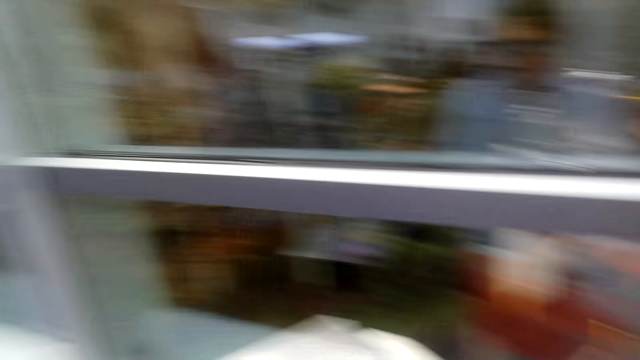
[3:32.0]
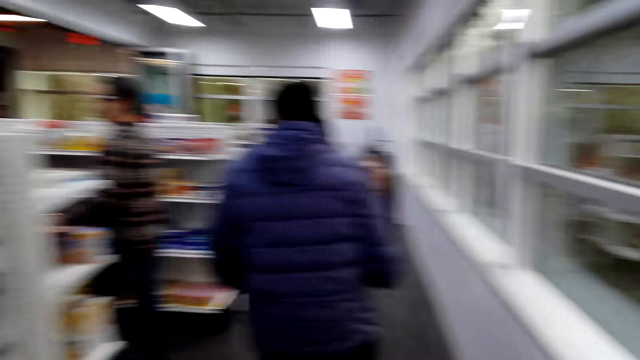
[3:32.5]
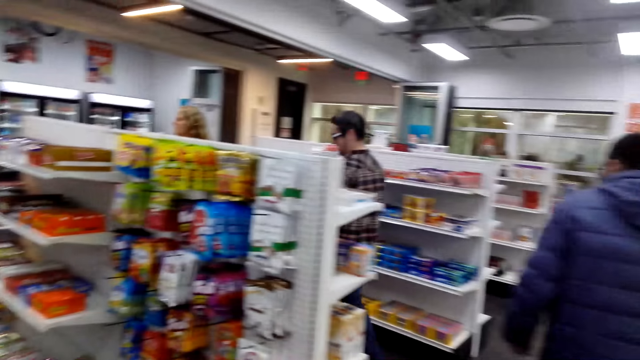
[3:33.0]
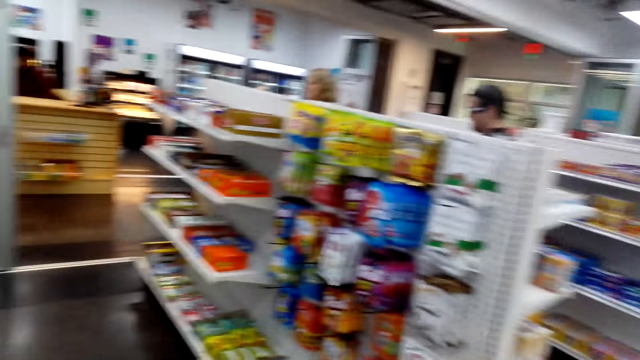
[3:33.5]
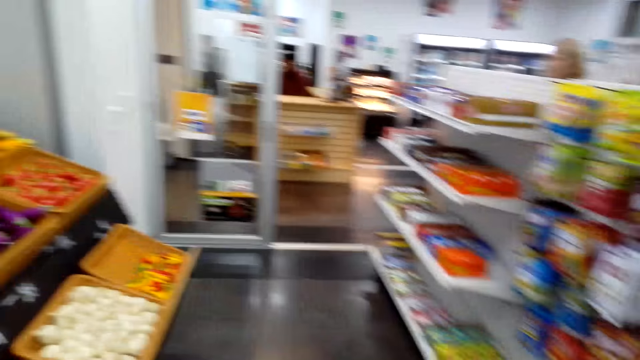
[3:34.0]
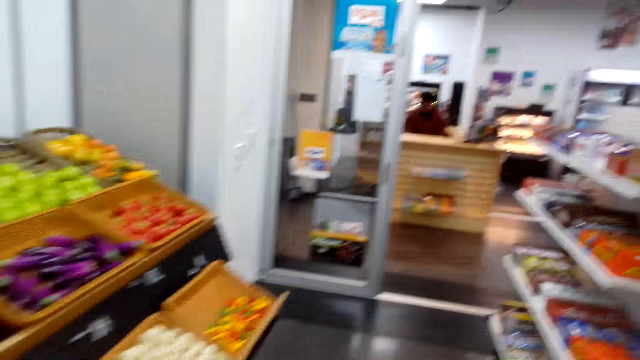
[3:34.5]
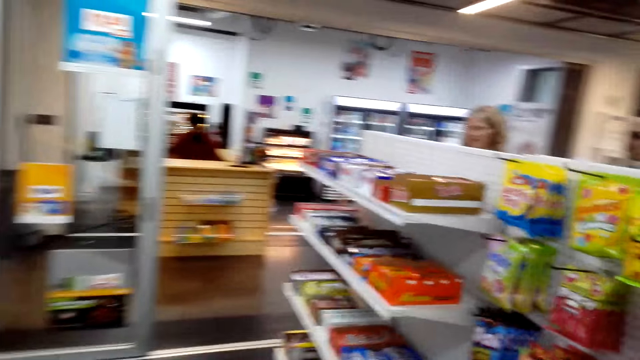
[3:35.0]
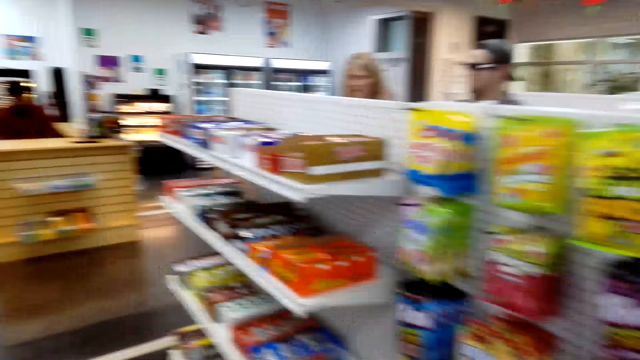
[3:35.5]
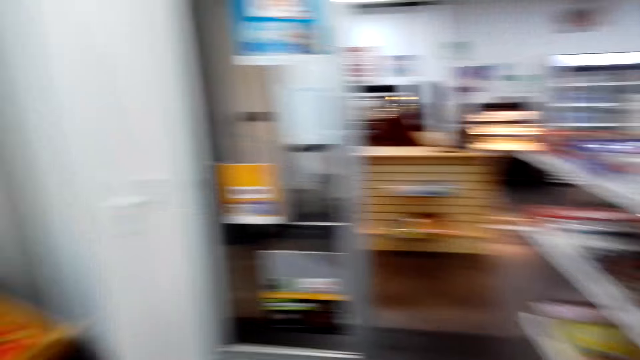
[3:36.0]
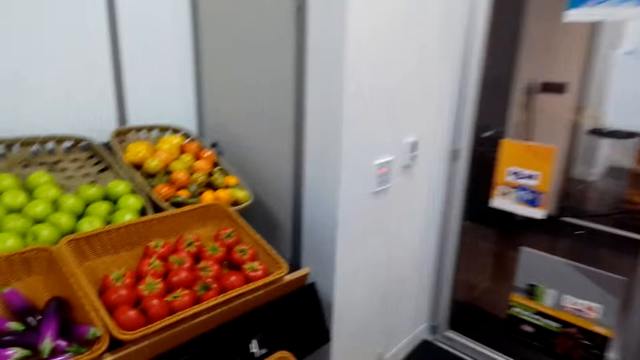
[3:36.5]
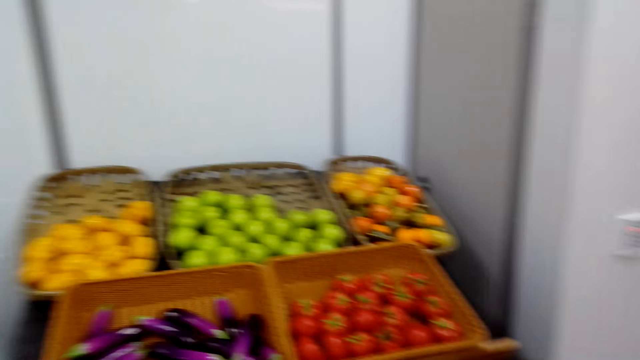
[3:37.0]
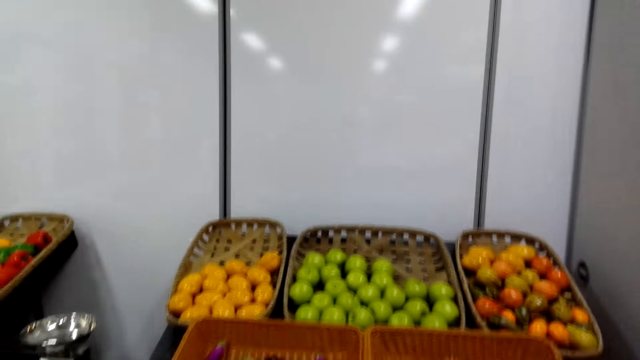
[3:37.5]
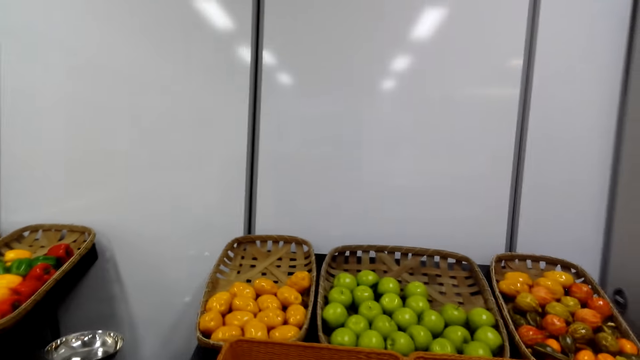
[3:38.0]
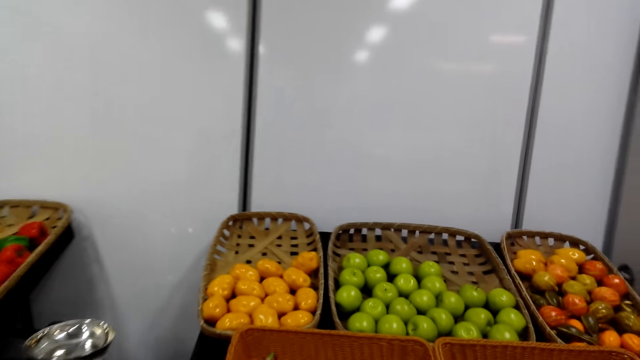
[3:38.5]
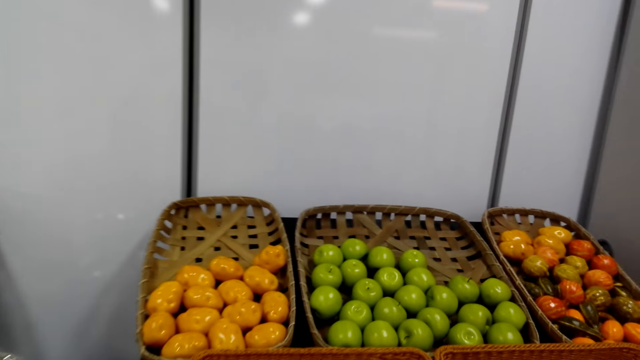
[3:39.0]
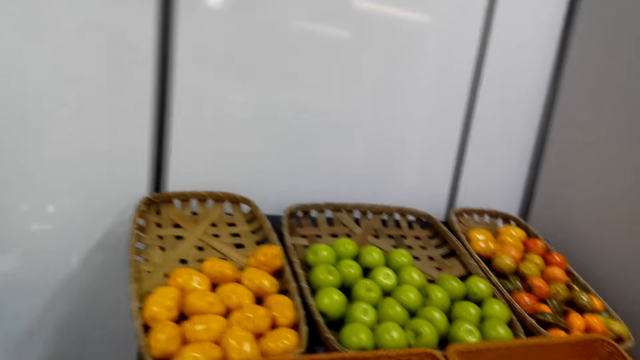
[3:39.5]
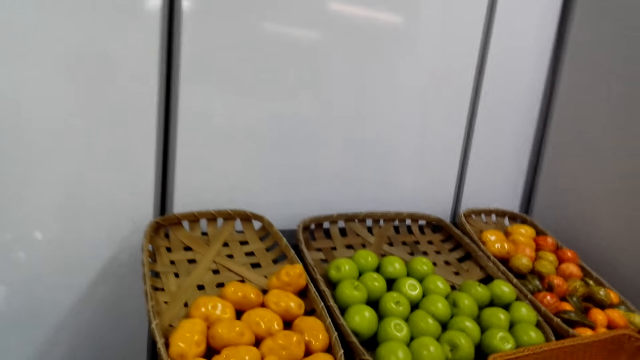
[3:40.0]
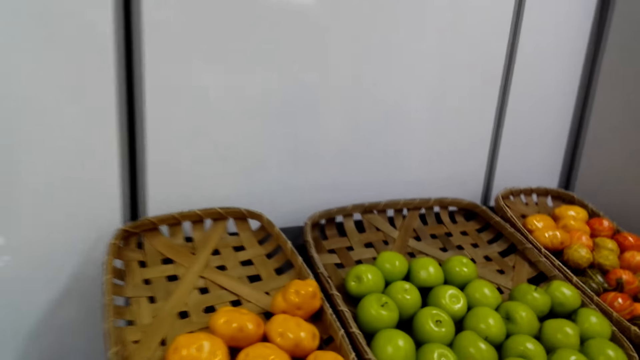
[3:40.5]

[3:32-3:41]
The camera wearer looks at the window. They turn around. They look at fruits.

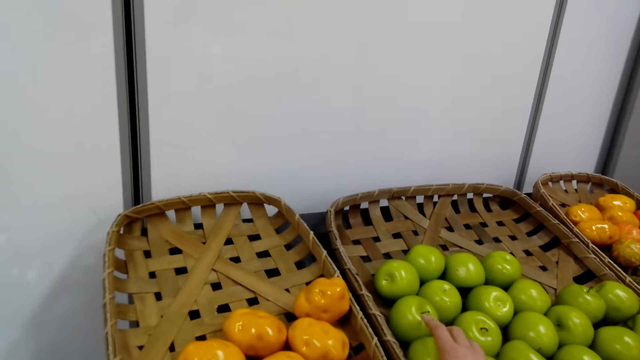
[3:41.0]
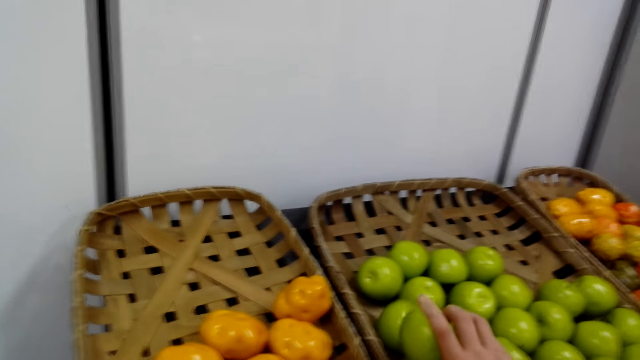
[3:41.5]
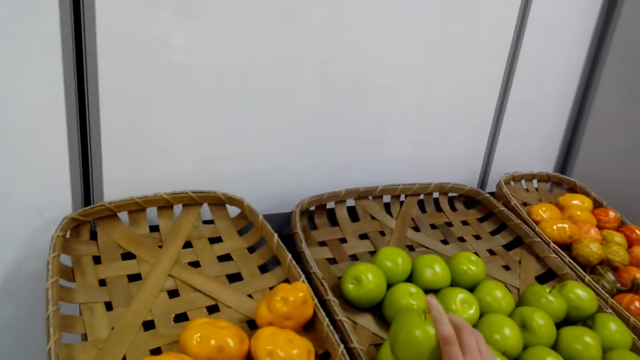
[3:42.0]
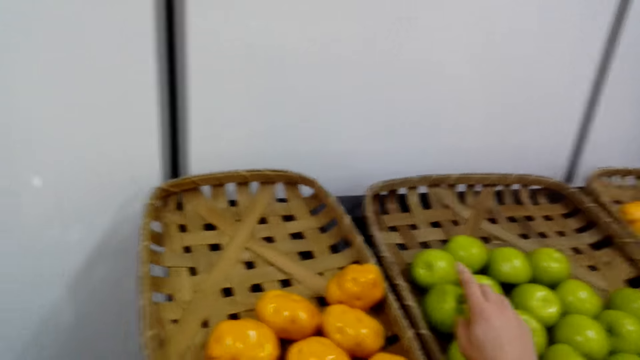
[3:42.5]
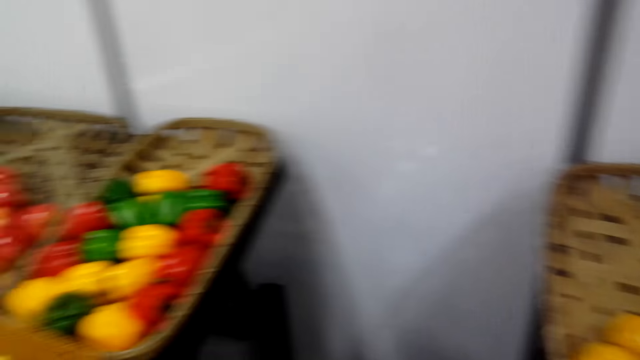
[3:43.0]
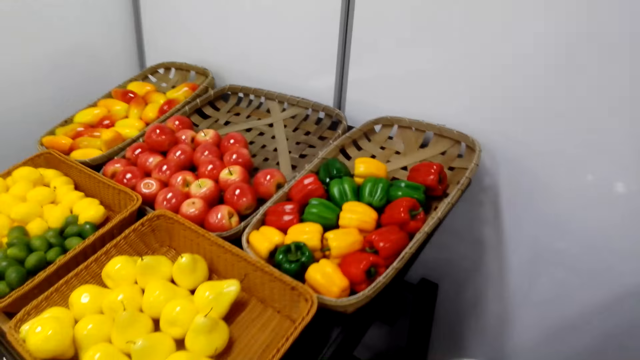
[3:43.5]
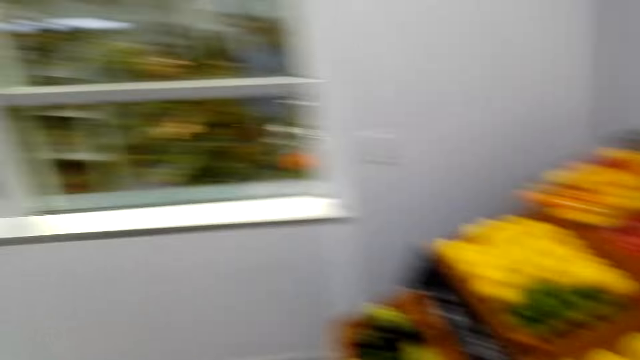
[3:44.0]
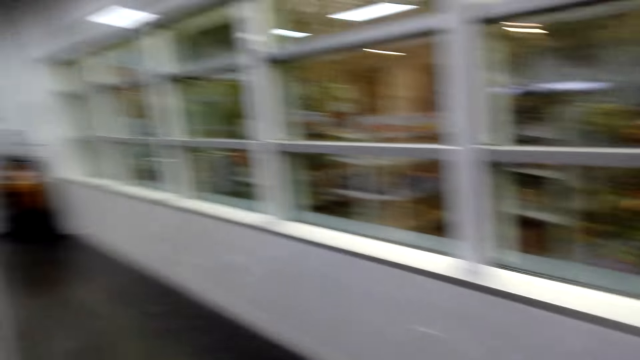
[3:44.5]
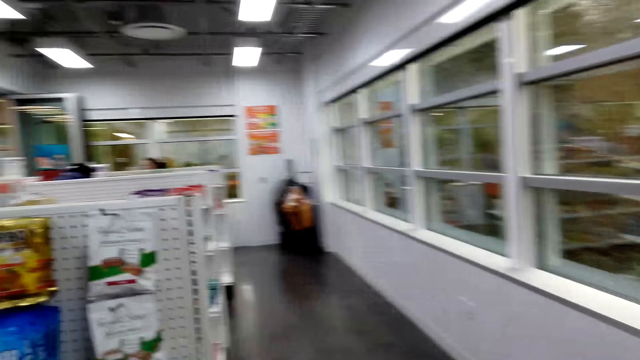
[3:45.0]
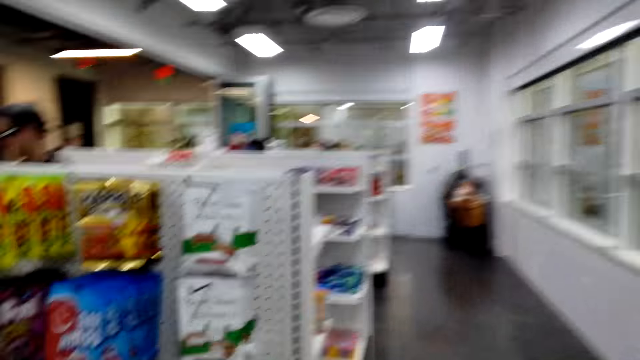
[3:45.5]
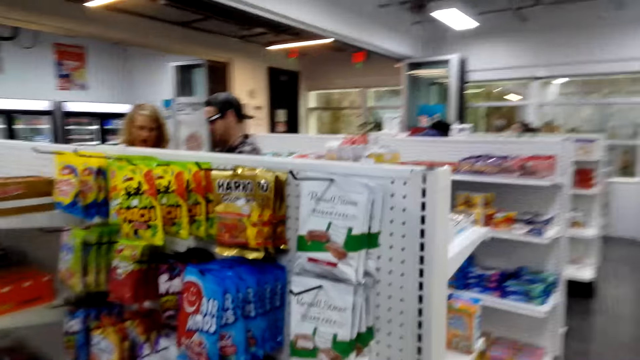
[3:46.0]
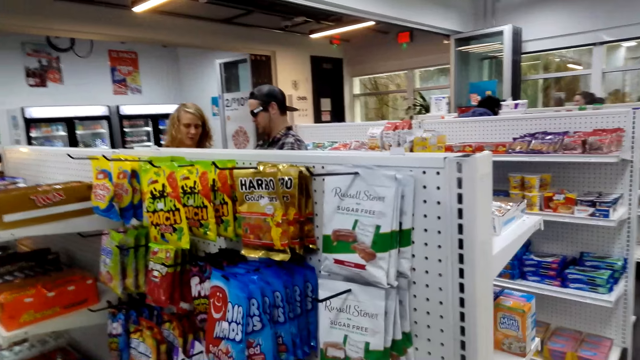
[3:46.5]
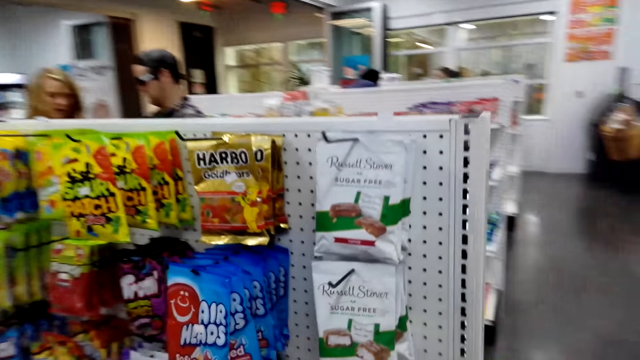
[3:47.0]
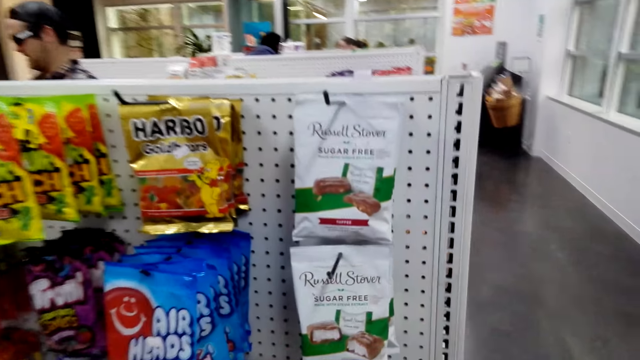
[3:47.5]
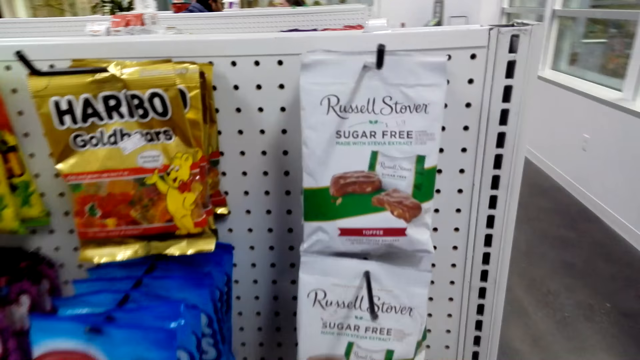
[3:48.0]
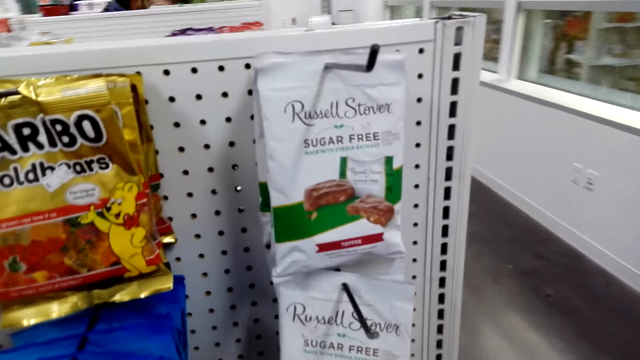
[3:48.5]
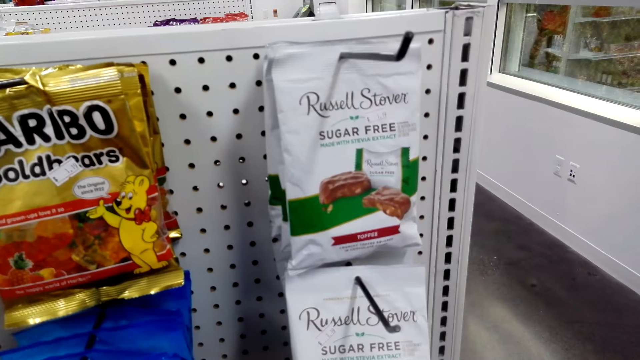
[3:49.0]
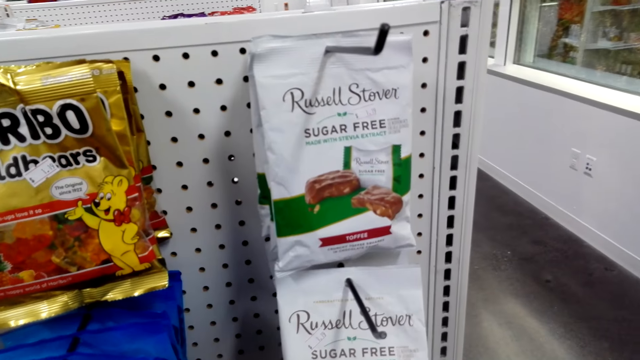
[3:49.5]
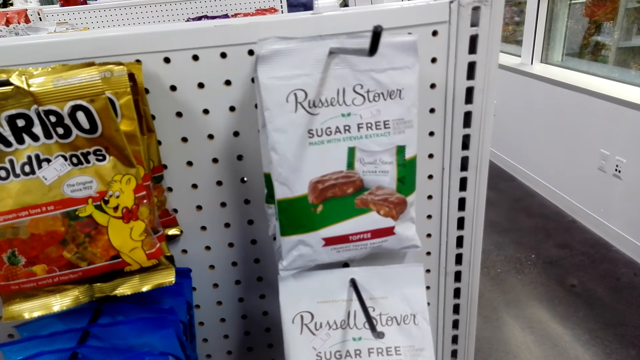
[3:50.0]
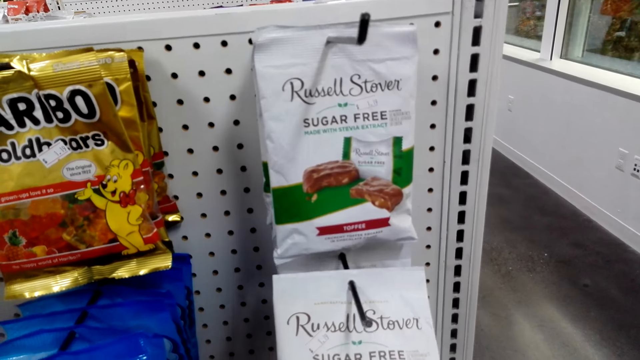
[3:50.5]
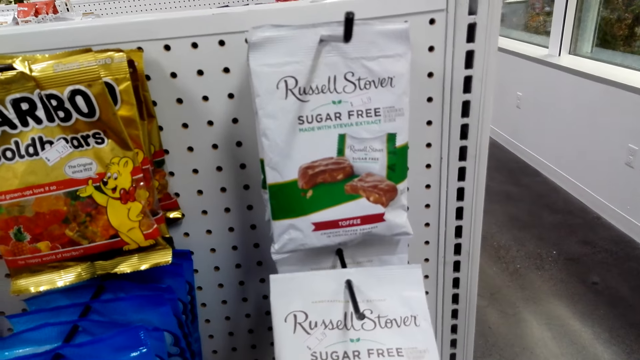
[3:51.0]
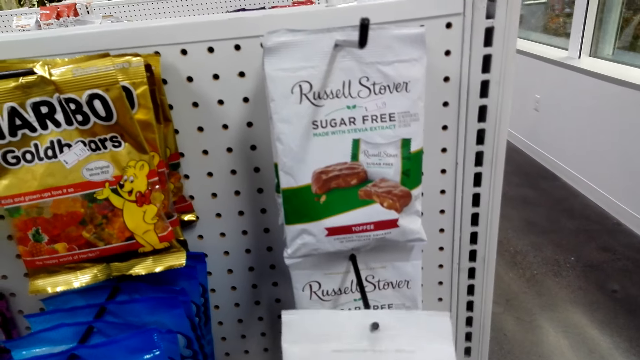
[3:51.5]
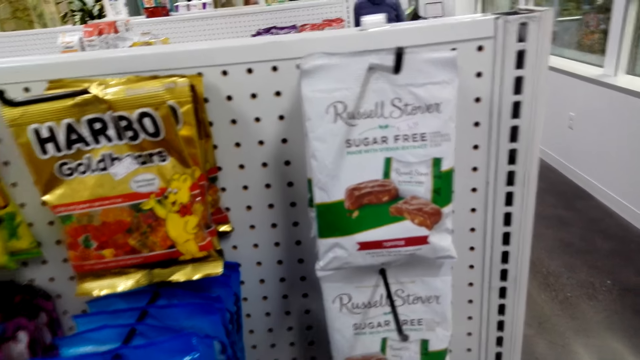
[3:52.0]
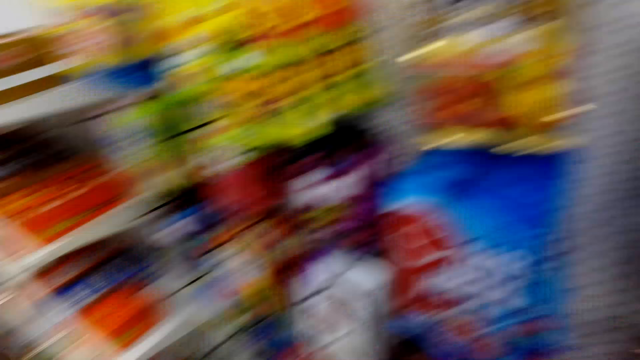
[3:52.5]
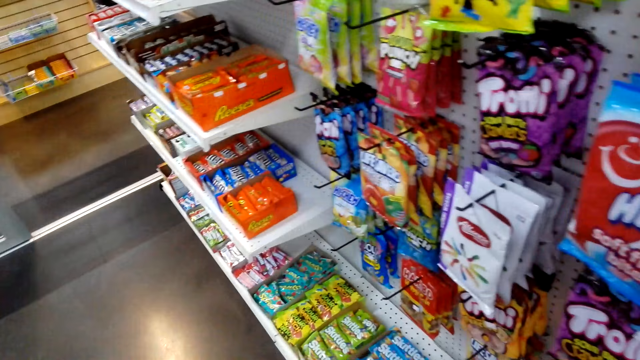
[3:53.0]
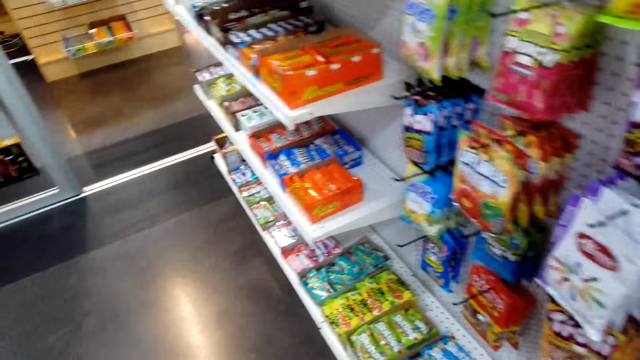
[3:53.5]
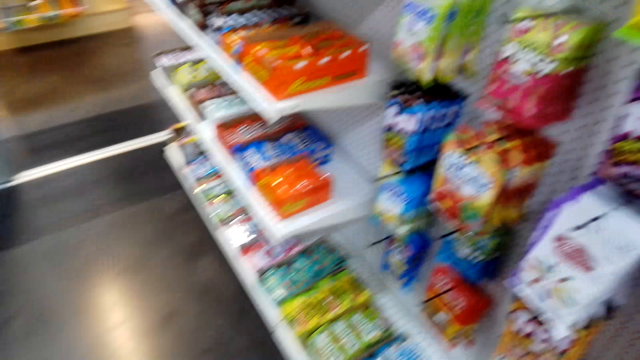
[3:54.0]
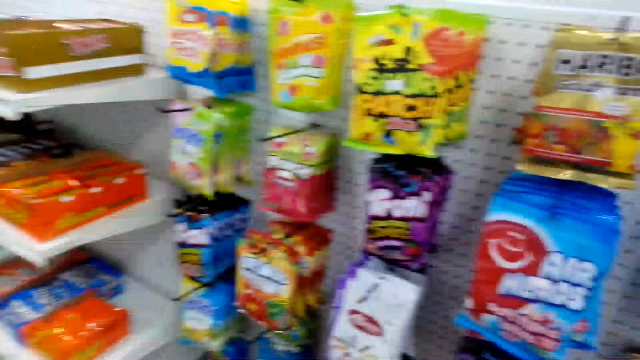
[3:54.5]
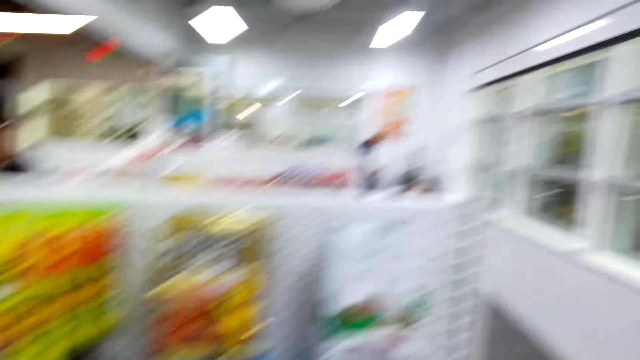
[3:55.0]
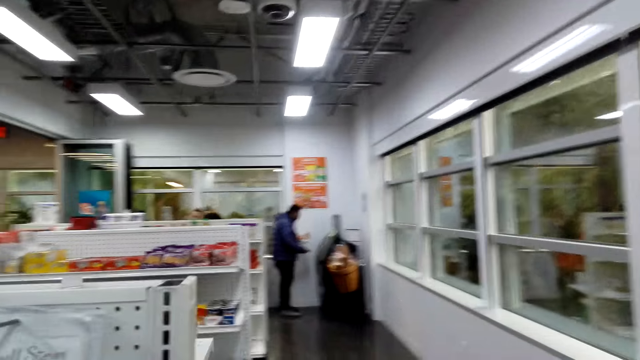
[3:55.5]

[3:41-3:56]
The camera wearer picks an apple fruit. They turn around. They turn around again. They touch sachets on the shelf. They pick a sugar free packet. They walk towards the shelves.
